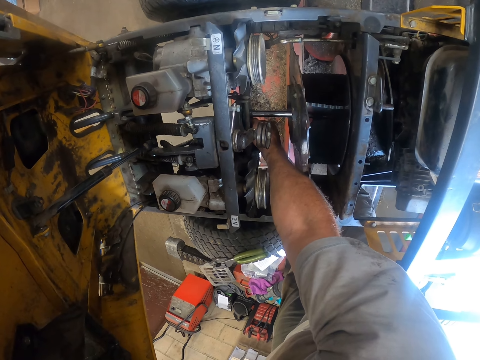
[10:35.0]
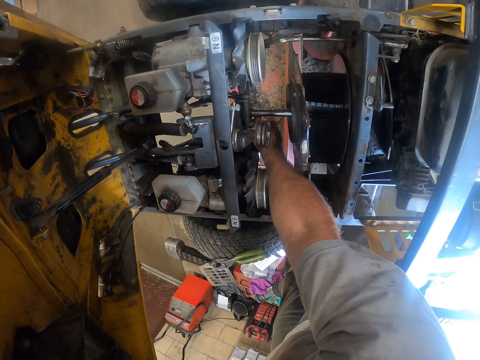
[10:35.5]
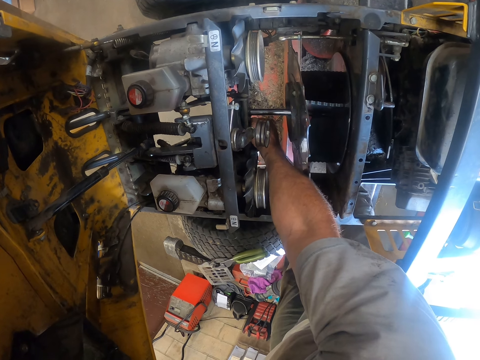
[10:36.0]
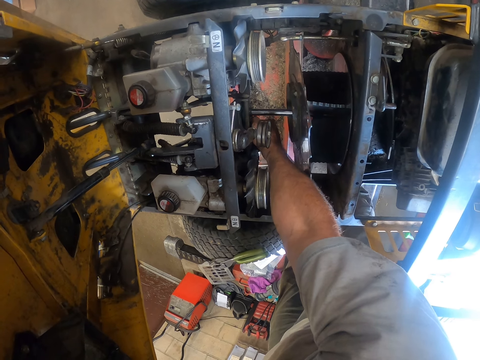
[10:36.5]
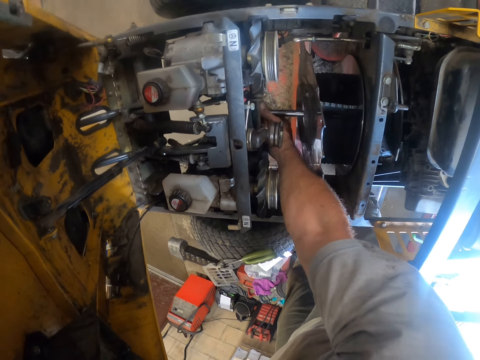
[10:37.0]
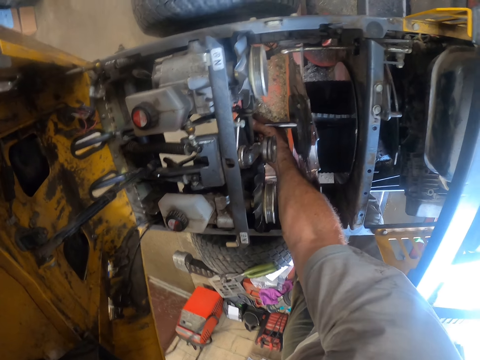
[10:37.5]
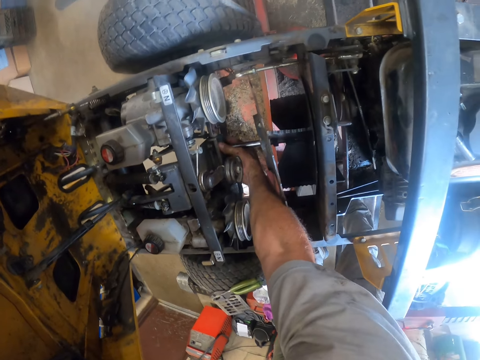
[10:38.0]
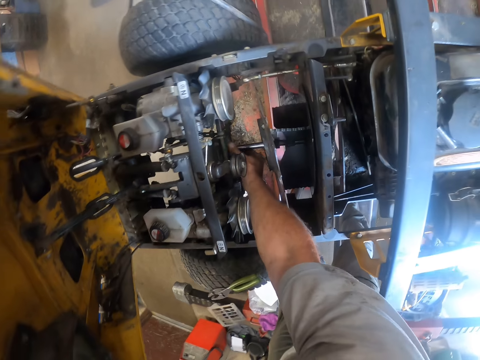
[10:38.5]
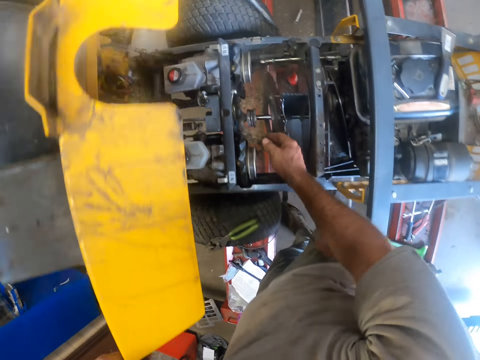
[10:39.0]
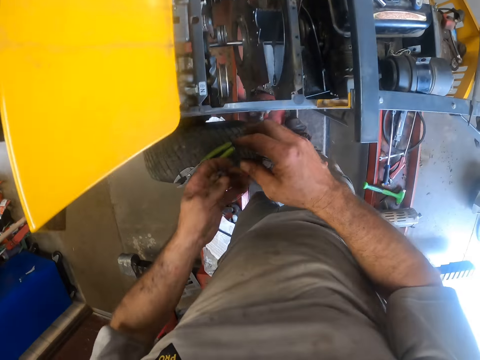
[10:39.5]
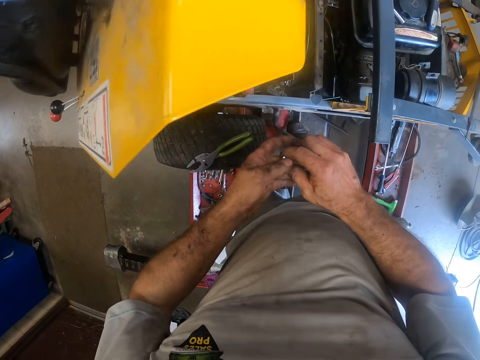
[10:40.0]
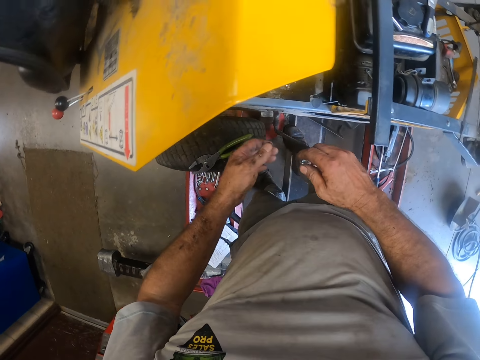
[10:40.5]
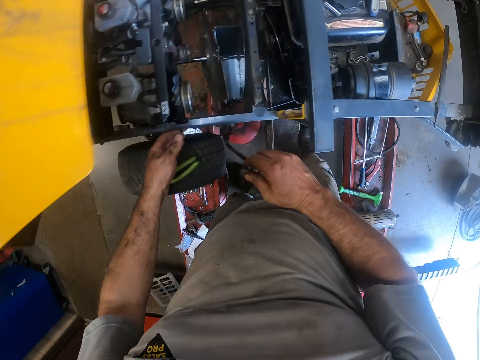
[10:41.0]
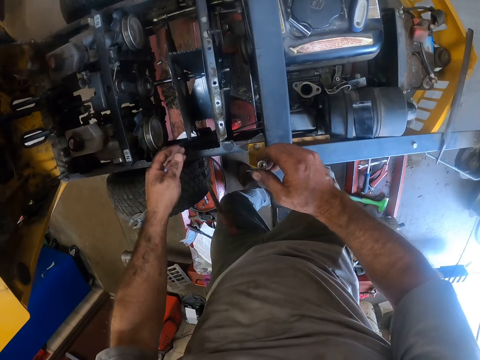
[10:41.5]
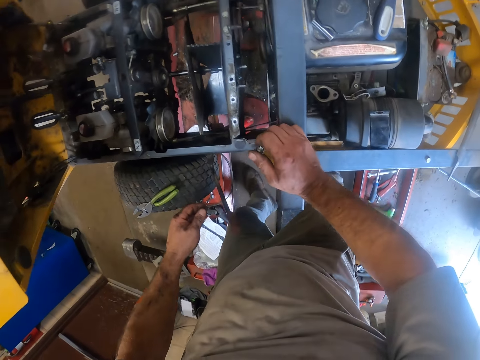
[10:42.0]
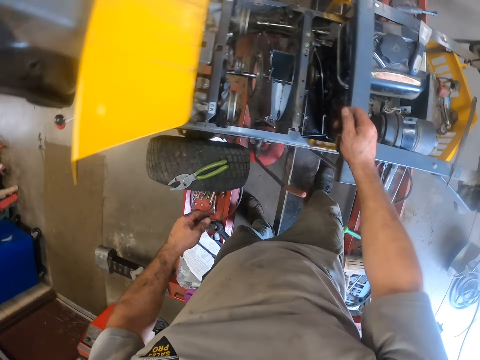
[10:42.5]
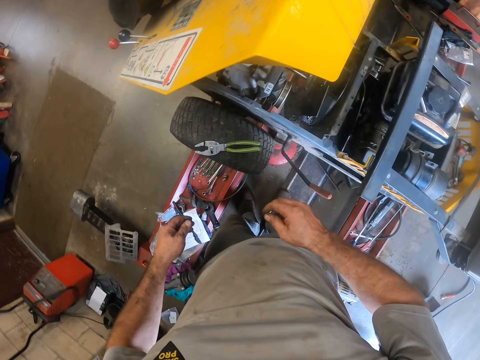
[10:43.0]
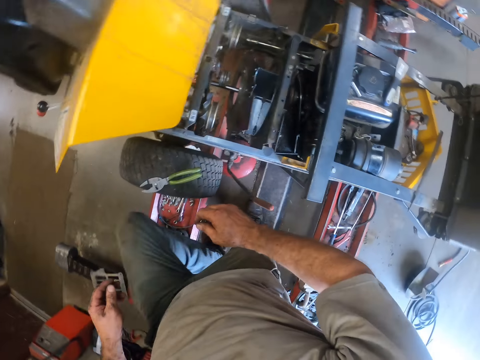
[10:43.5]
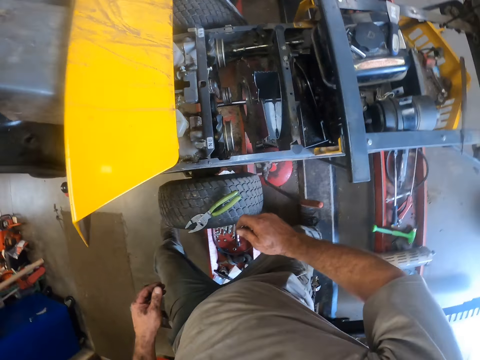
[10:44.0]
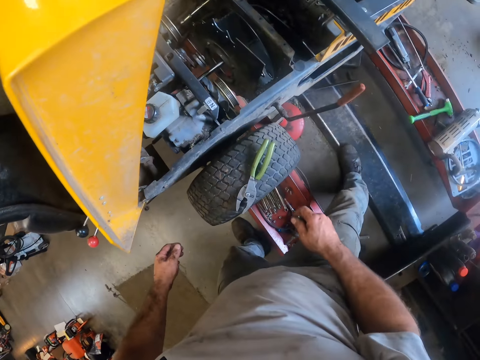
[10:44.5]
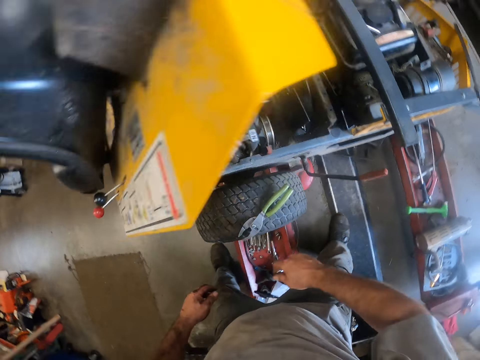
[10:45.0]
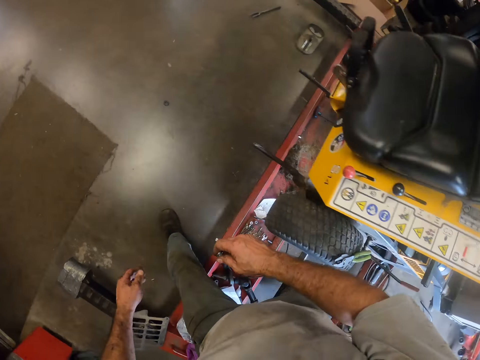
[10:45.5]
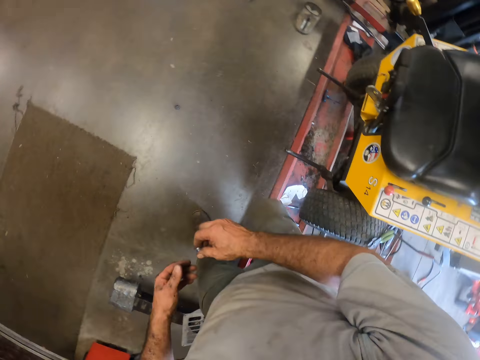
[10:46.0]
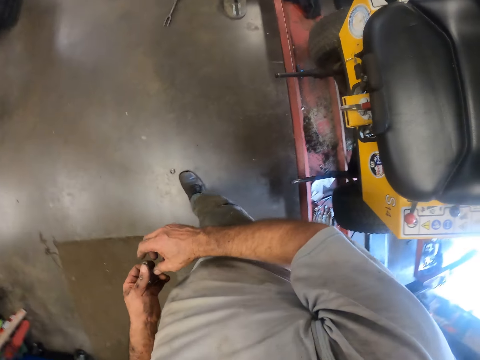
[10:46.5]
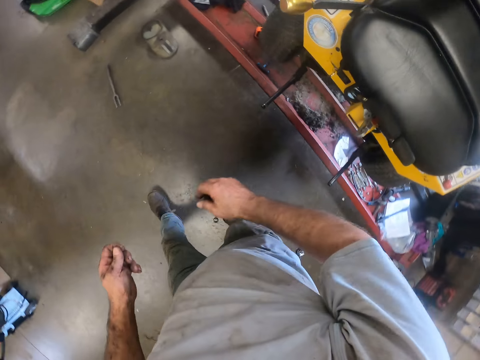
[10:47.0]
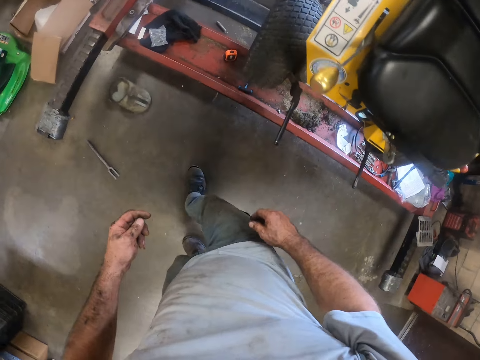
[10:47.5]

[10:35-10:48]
The camera wearer shakes part of the engine. He moves a hand from the engine. He passes another bolt nut from the left hand to his right hand. He walks across the mower worktable to the back of the lawn mower.

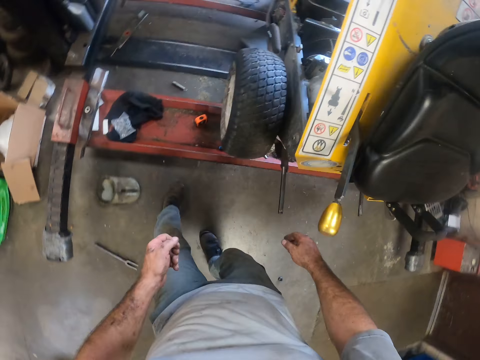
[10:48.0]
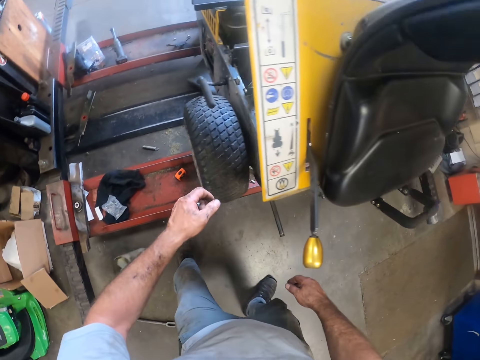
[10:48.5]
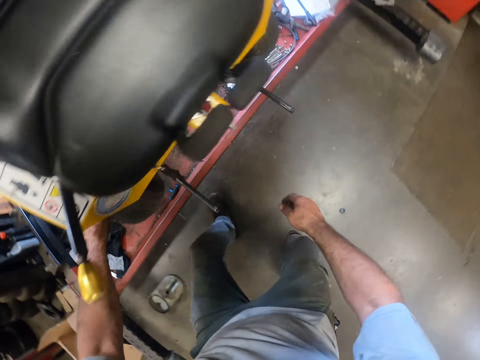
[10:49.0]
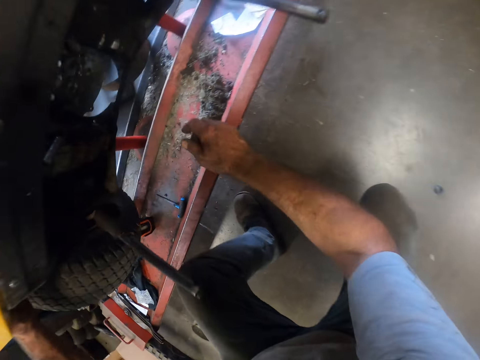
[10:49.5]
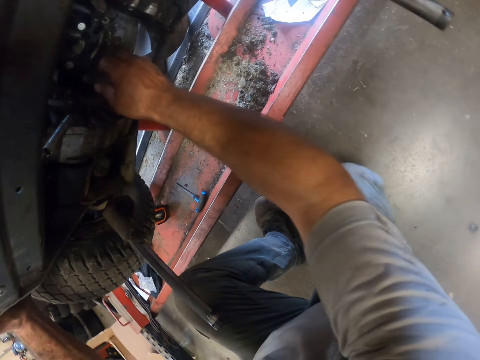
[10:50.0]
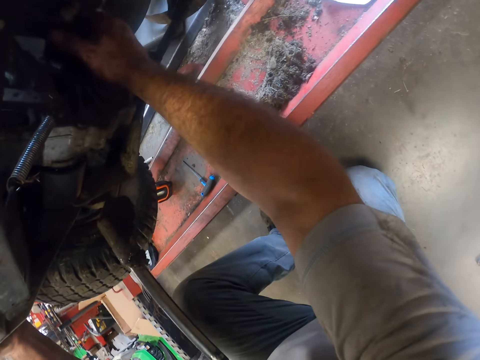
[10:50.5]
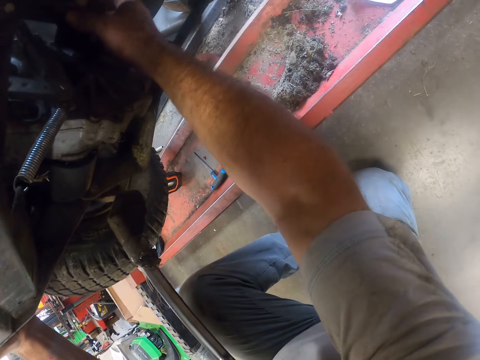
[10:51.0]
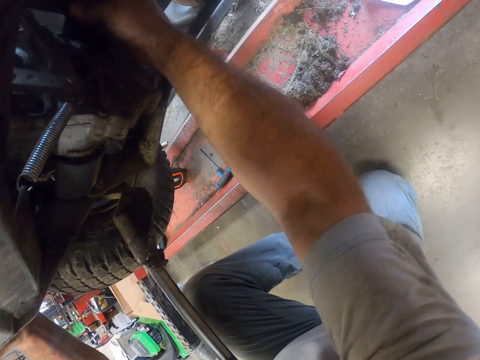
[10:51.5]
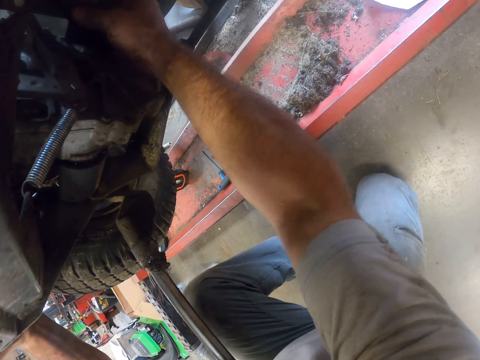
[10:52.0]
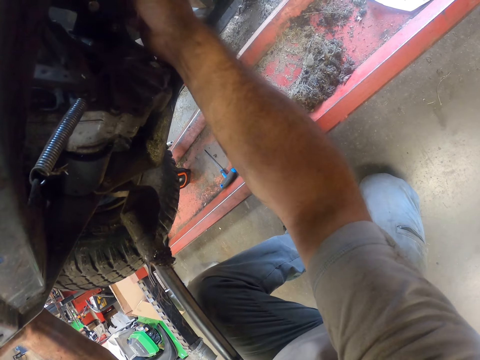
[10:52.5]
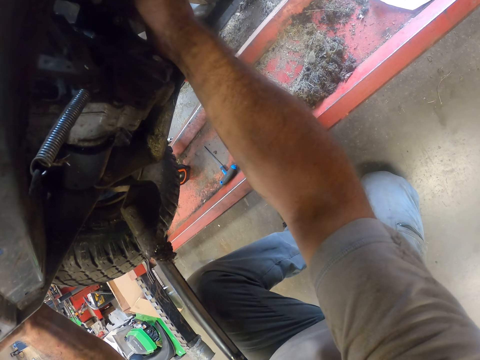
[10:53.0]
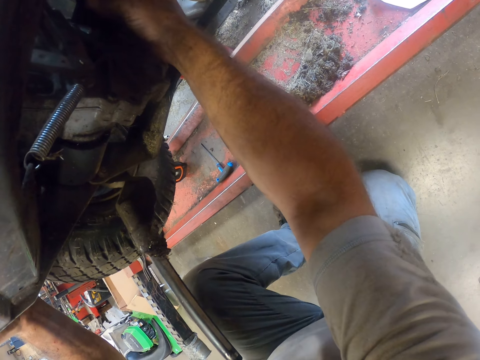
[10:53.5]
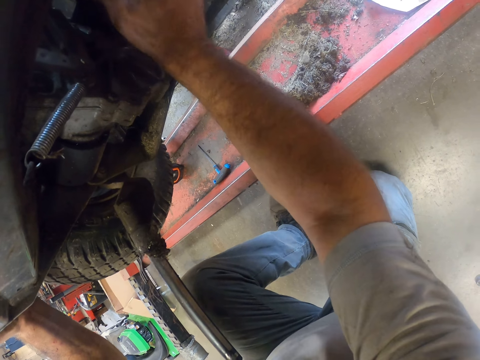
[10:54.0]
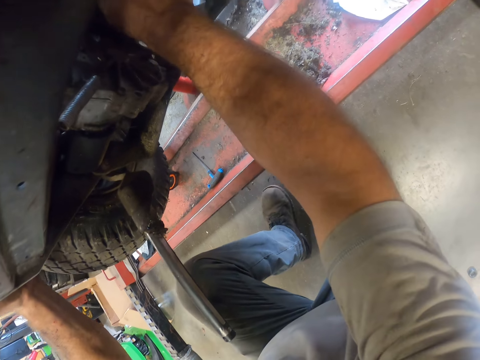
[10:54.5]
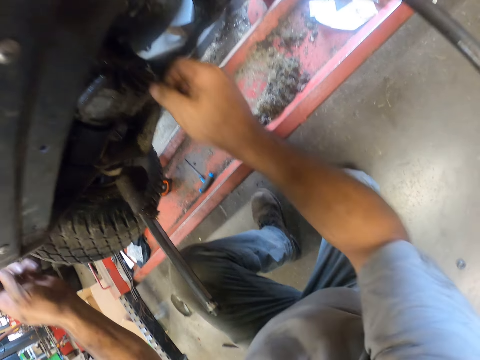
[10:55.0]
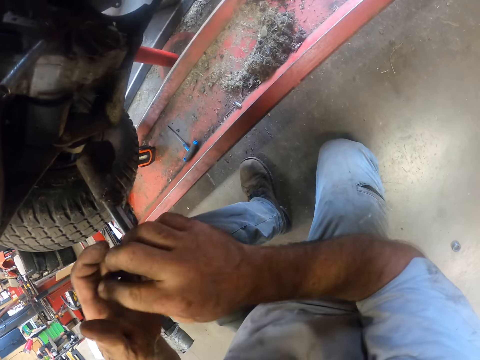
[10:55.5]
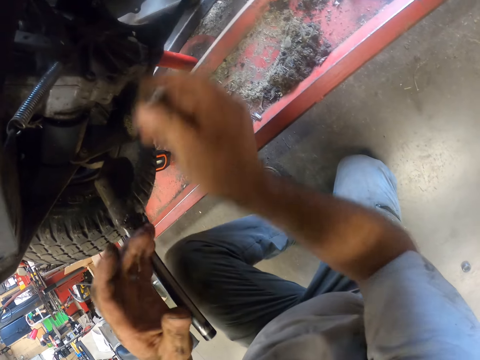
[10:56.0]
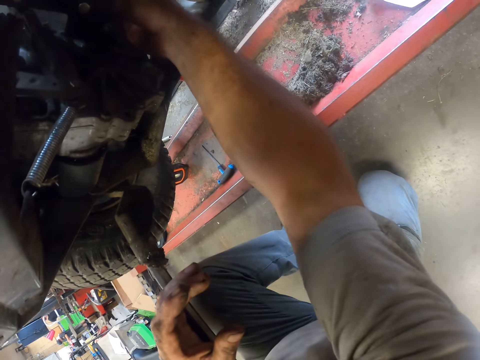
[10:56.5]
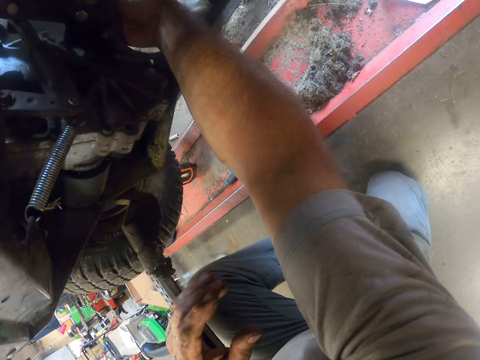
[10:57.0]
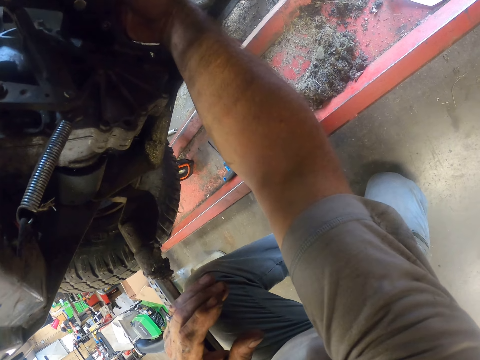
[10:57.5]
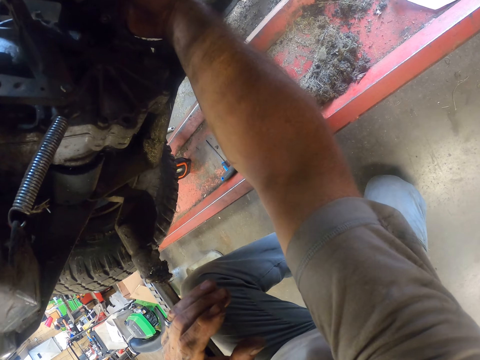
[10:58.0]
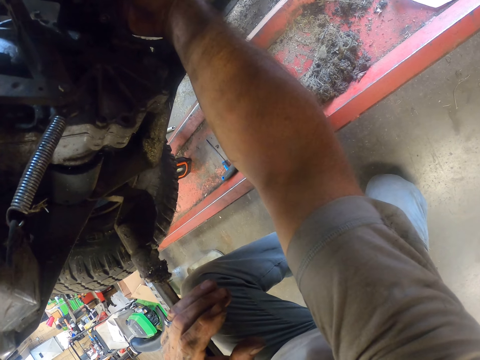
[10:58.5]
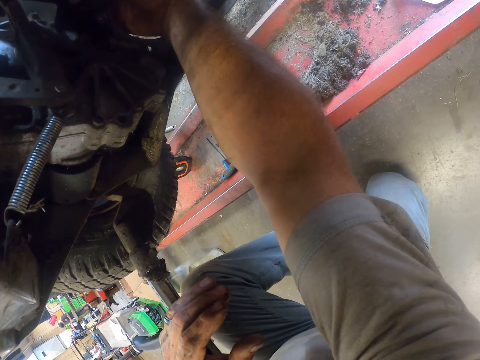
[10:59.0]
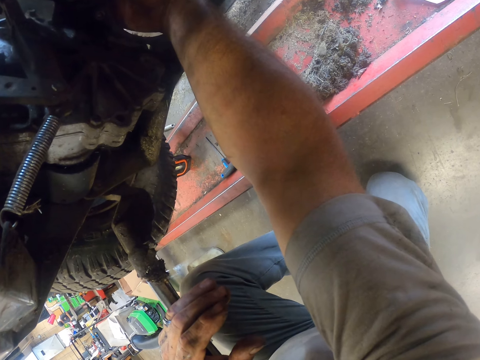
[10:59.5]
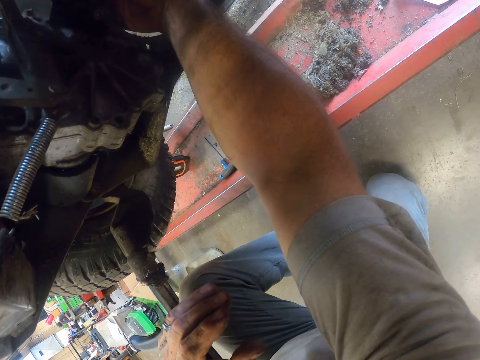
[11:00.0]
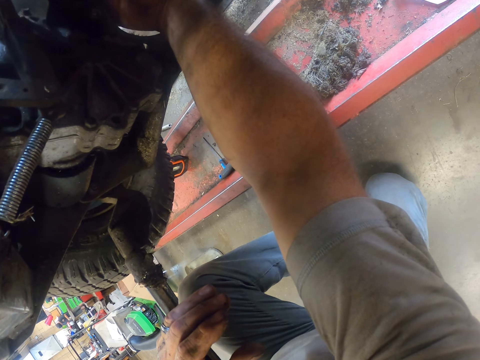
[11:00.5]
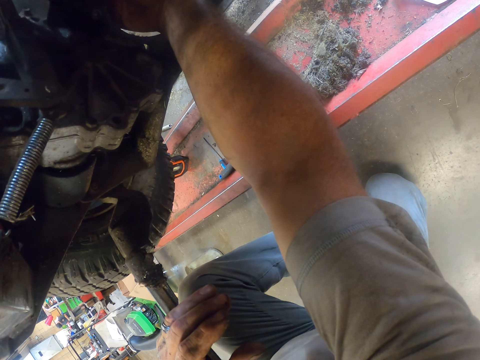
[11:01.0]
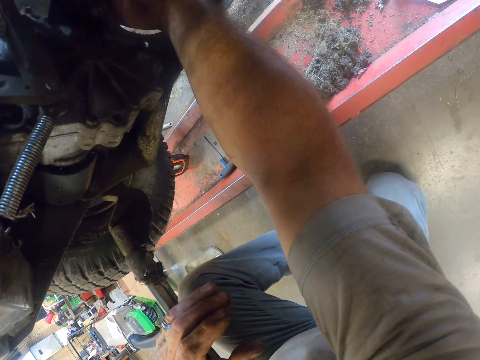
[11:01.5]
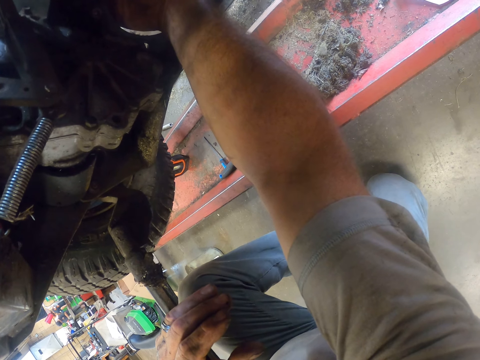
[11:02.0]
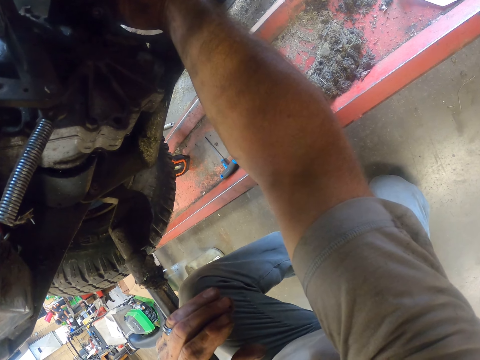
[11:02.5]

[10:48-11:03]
The camera wearer bends at the back of the tractor. He holds the back parts of the tractor. He fixes the lawn mower from the back with his right hand. He moves a hand from the tractor. He passes the bolt nut from the left hand to his right hand. He turns the socket in the tractor. He fixes the lawn mower from the back with the bolt nut.
